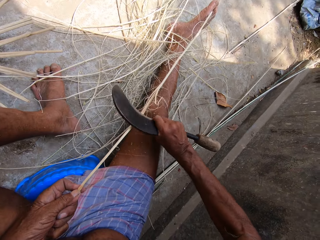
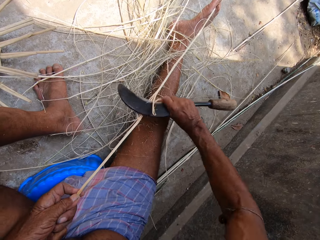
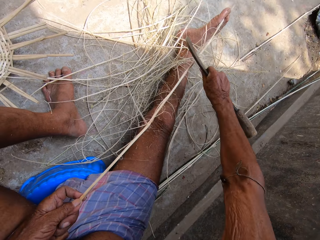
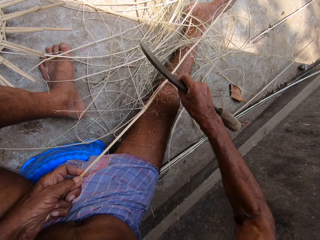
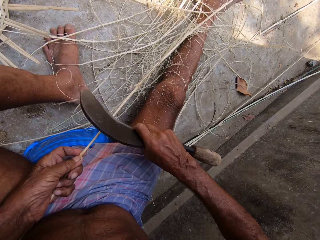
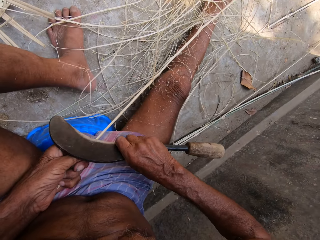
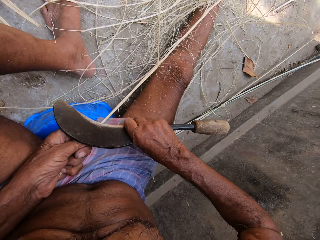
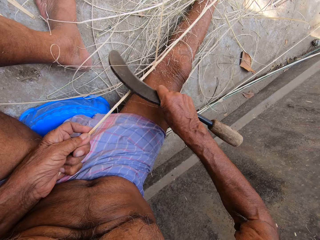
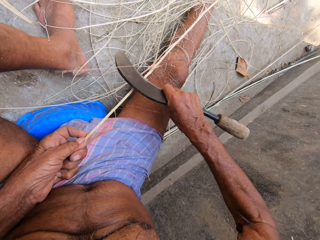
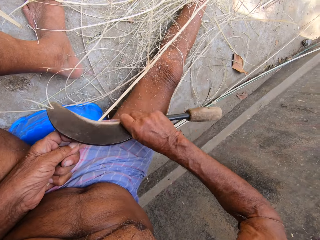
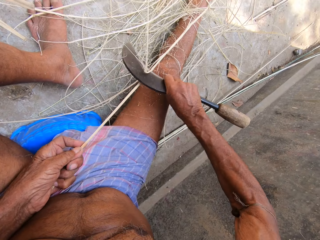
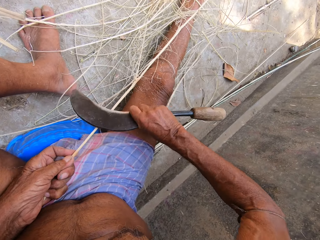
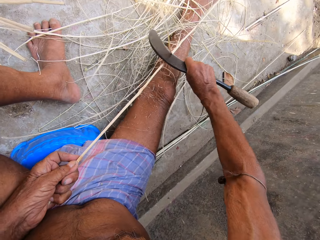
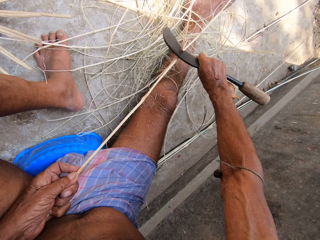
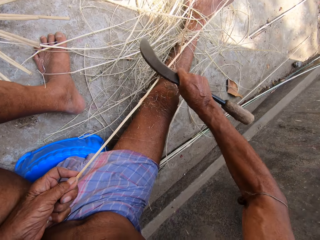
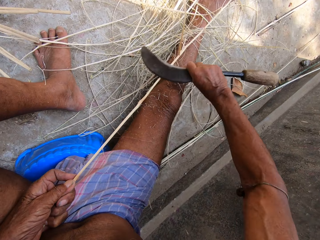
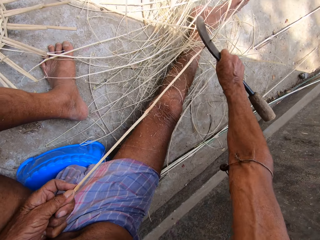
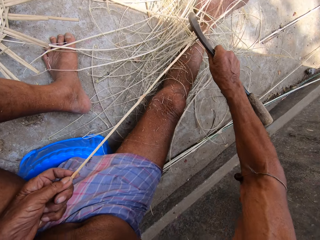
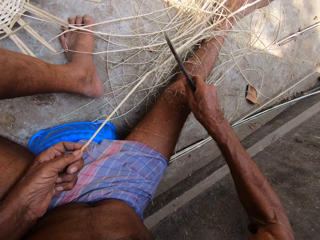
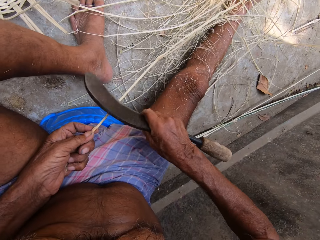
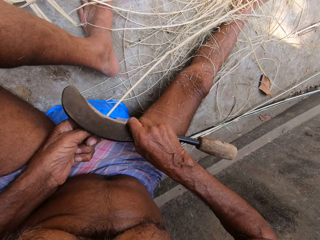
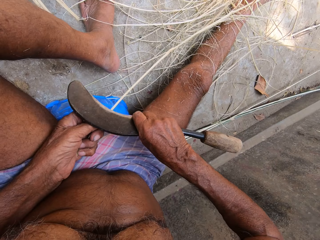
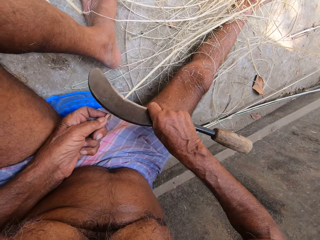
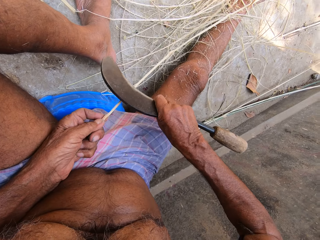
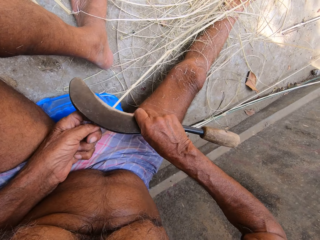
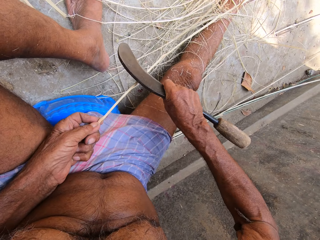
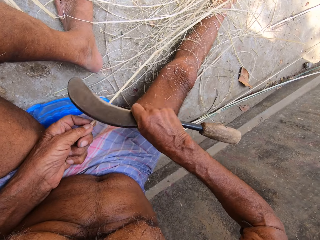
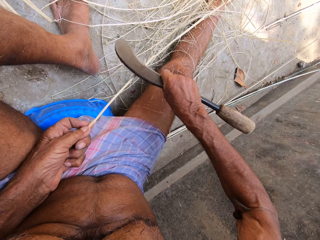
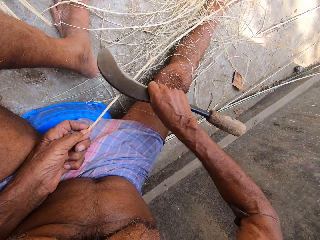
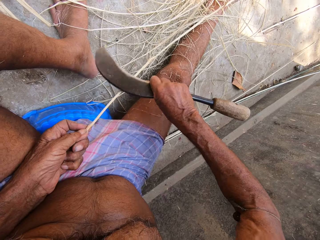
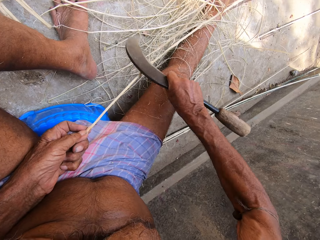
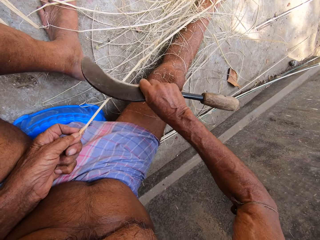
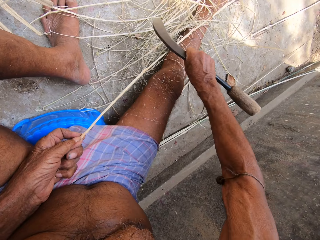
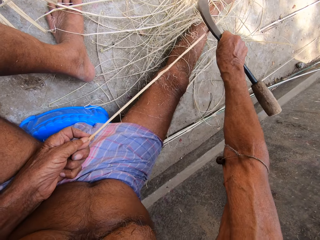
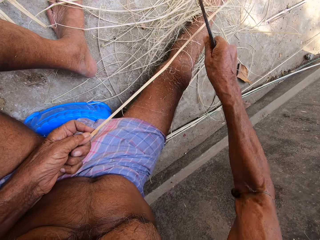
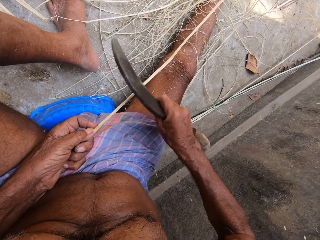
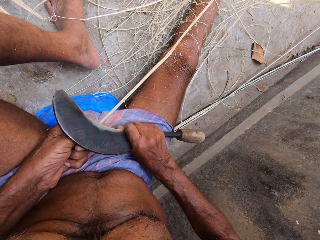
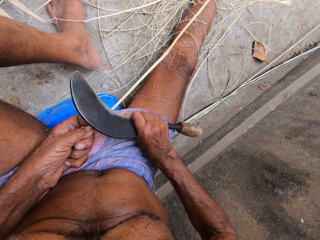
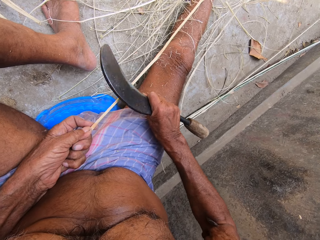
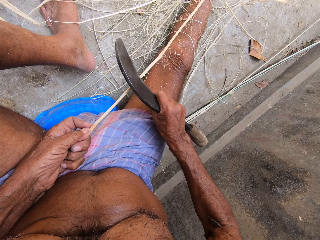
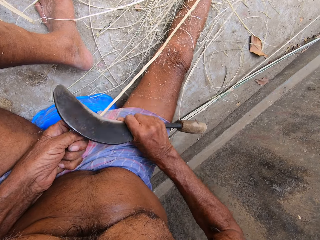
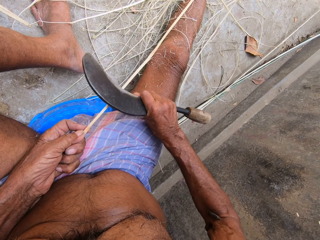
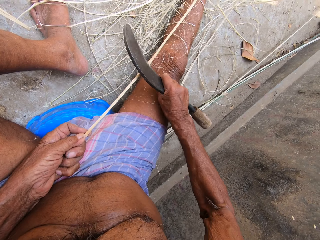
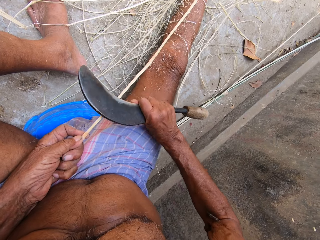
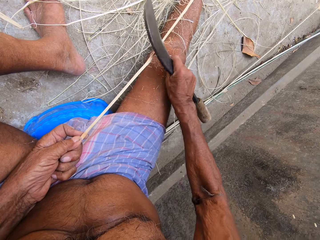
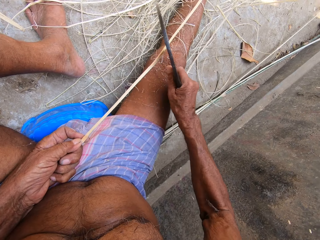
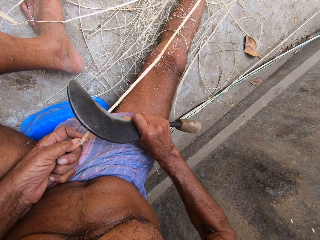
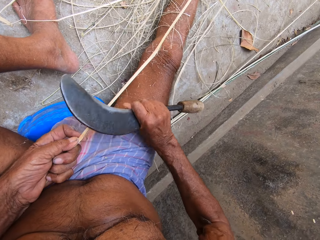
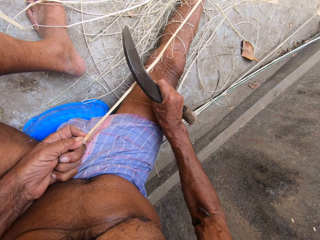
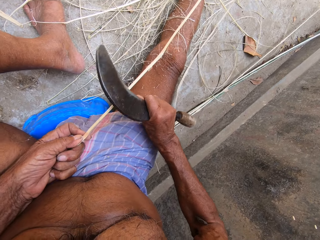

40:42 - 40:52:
The camera wearer scrapes the stick blade.

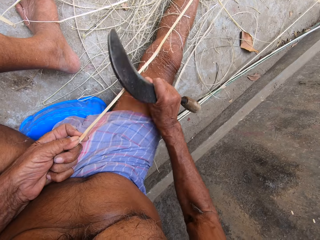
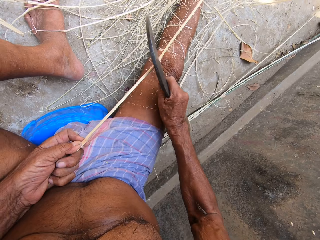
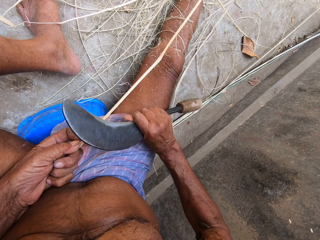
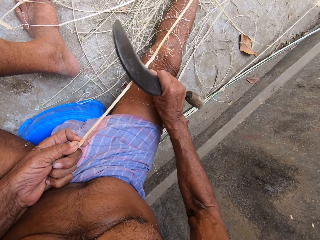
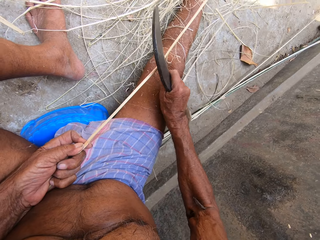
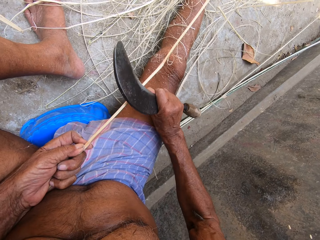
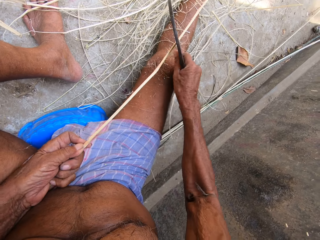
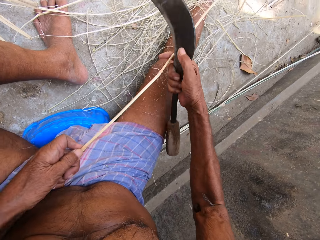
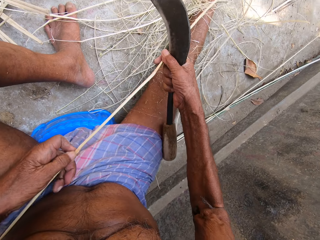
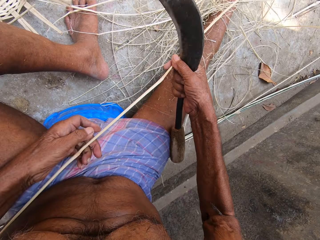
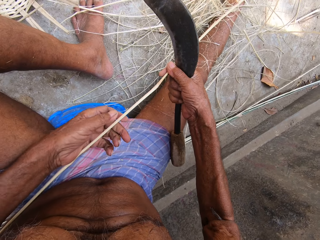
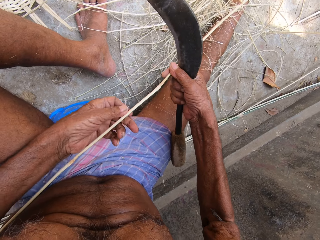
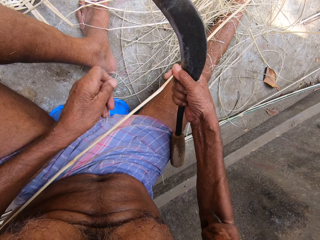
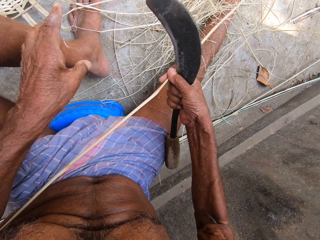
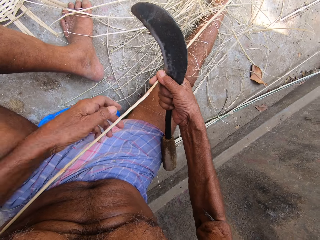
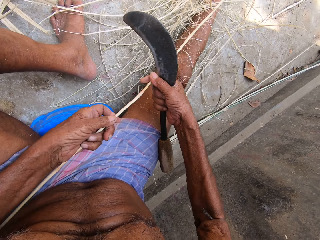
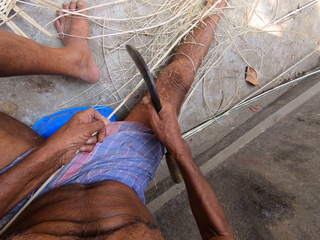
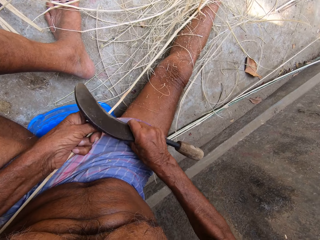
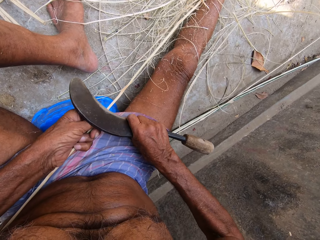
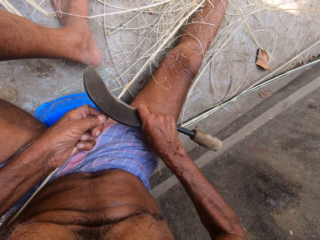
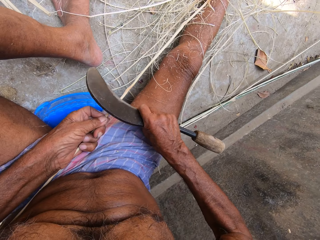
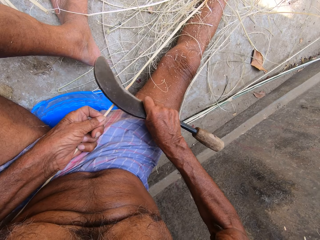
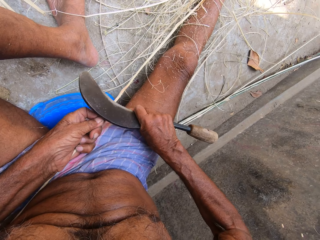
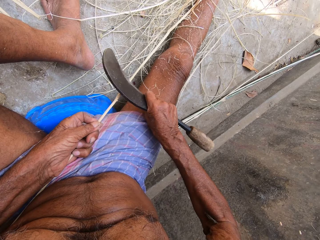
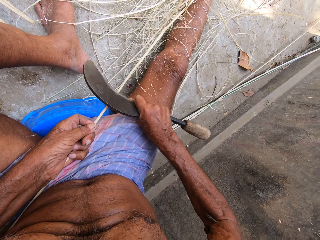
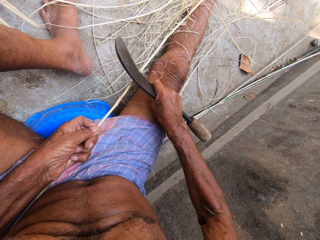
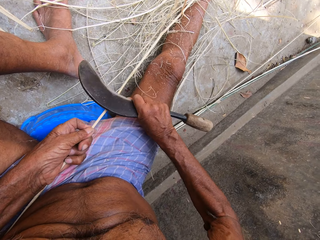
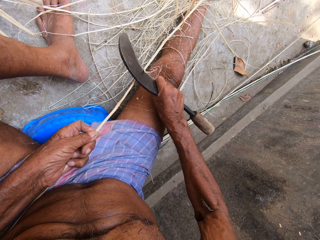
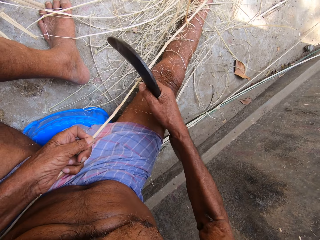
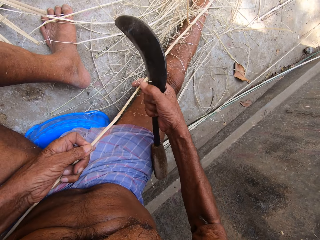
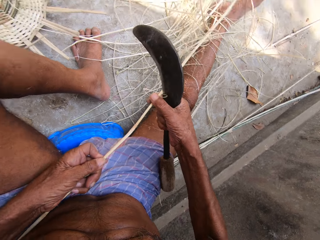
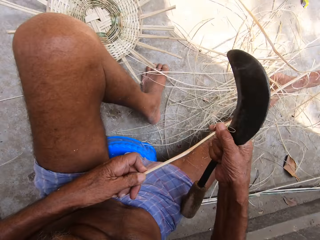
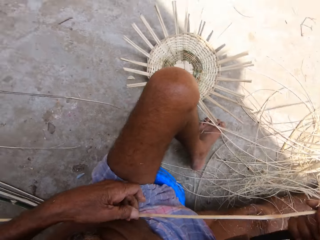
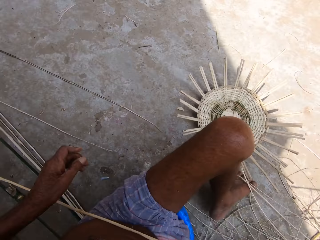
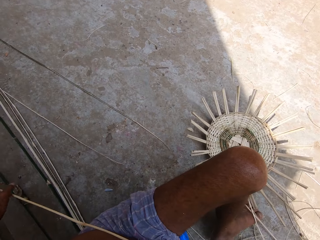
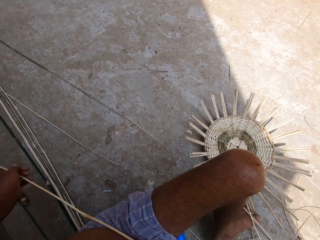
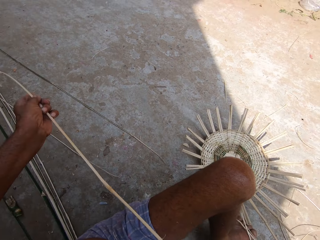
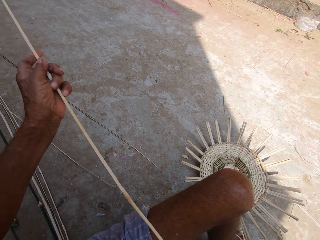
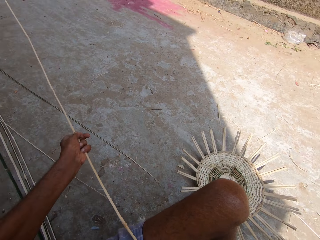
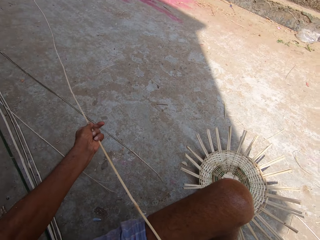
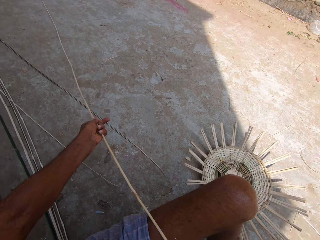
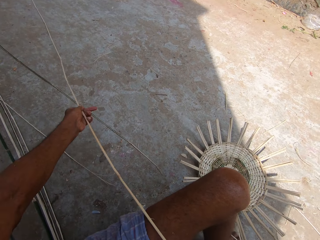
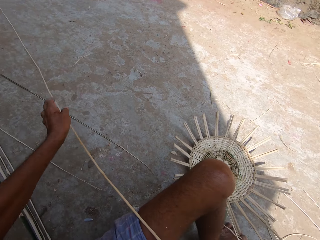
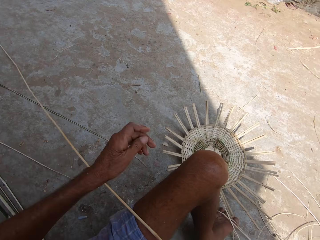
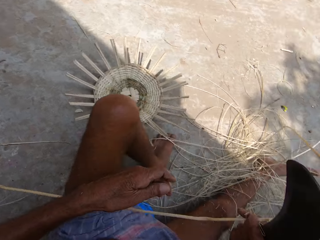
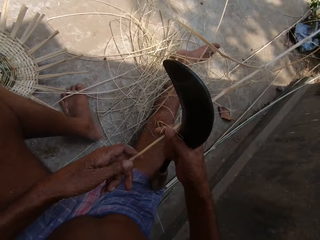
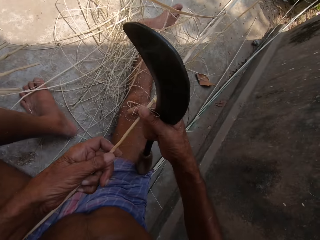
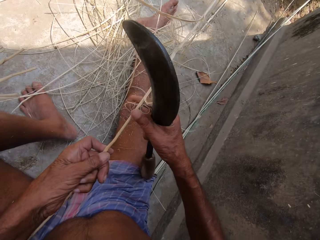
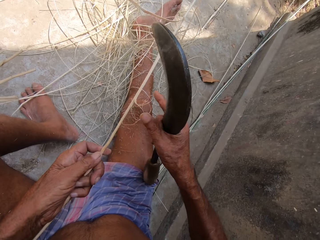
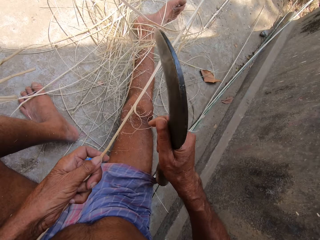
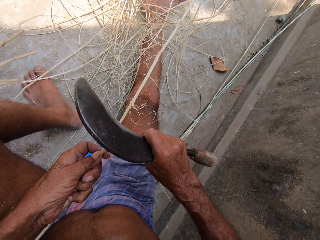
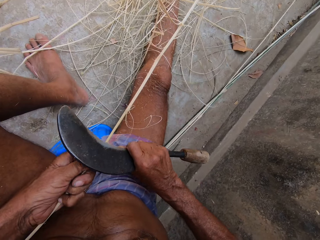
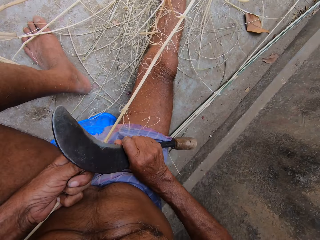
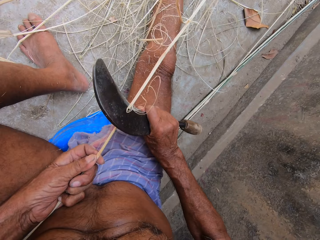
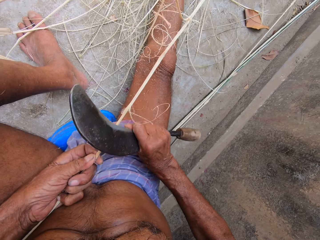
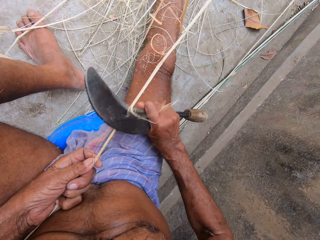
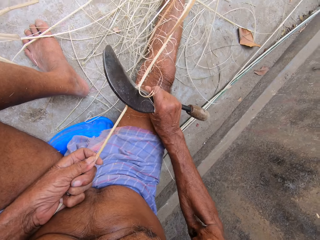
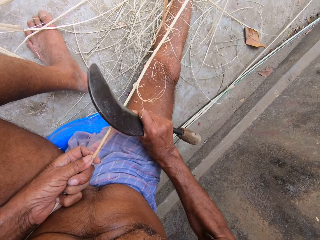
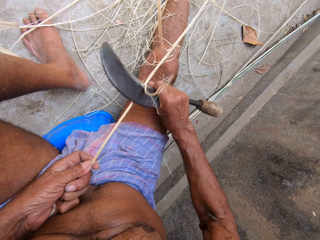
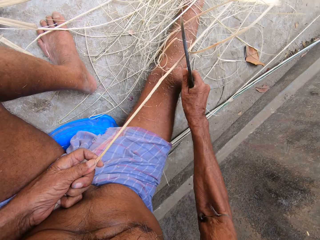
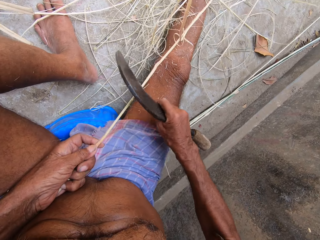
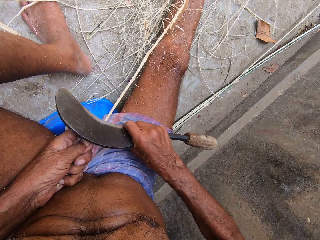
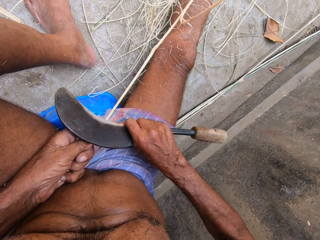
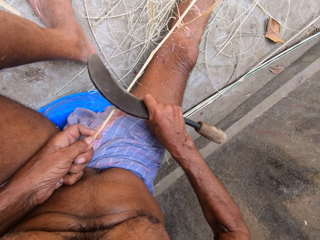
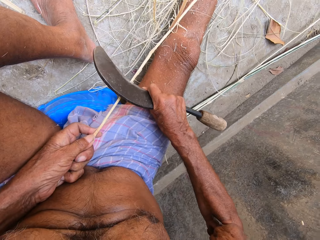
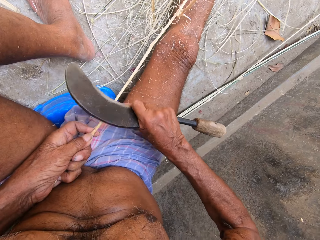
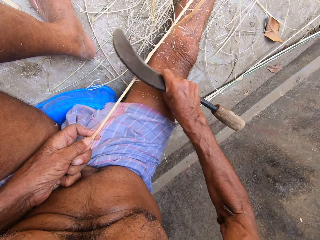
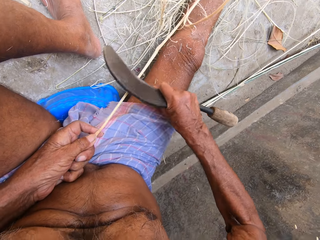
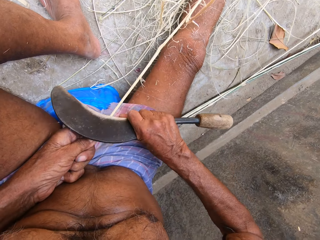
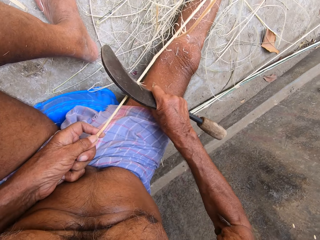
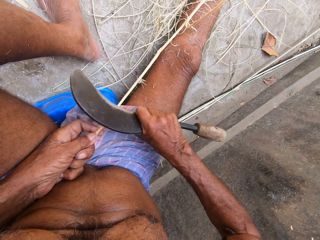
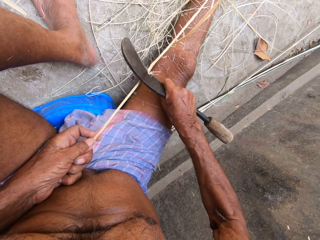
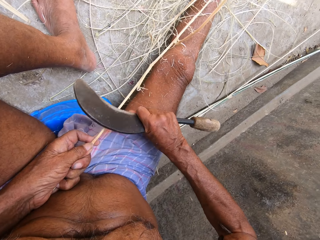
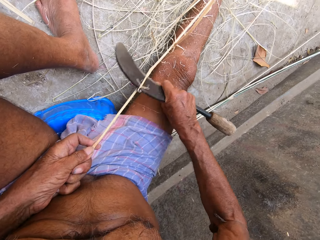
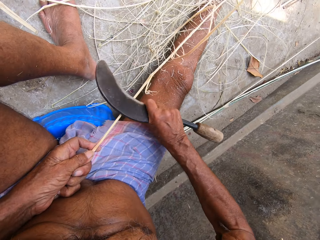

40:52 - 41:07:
The camera wearer pulls the strip. He removes the bamboo strip with the hand. He throws the bamboo strip peel away. He peels the bamboo strip with a bamboo cutter. He looks around. He adjusts the cane with his left hand. He pulls the bamboo strip. He holds the cane with his left hand. He scrapes the cane with the sickle in his right hand.
